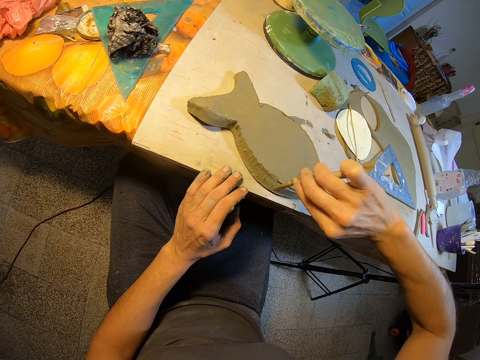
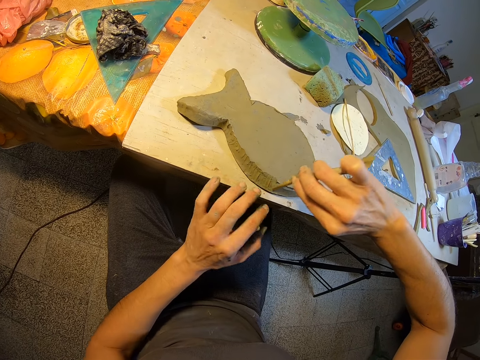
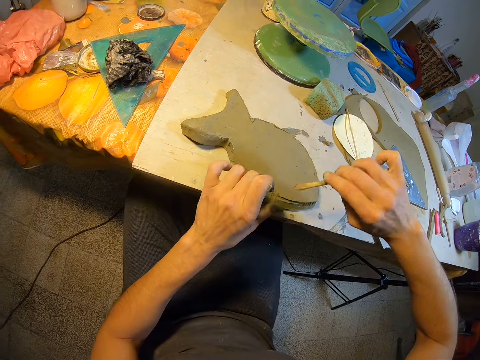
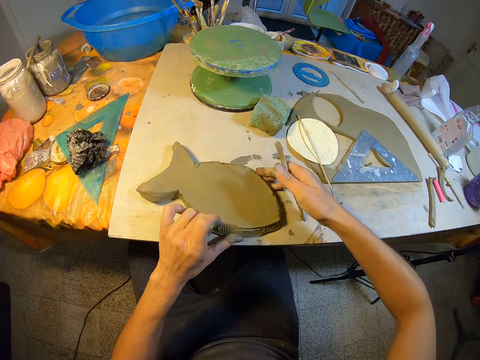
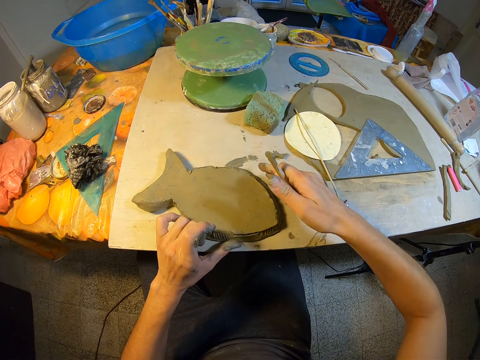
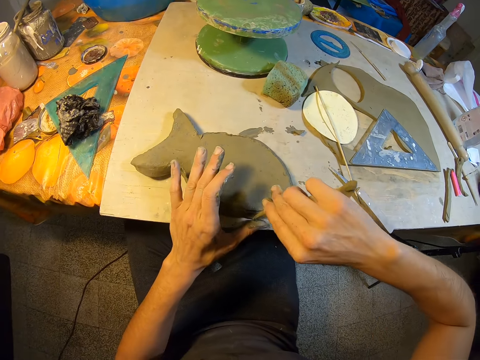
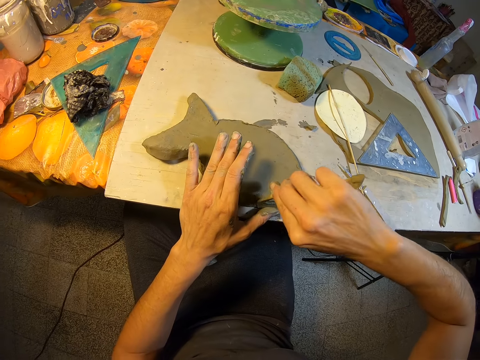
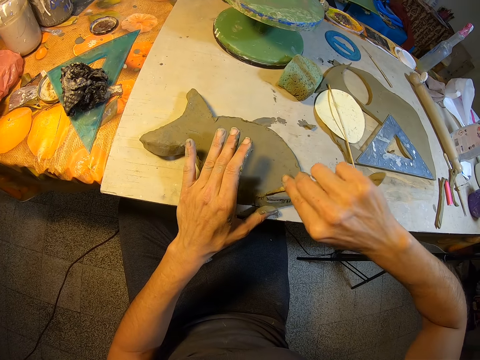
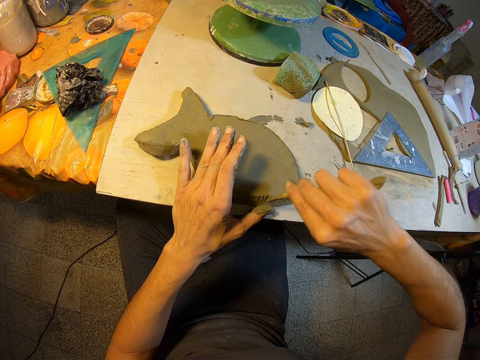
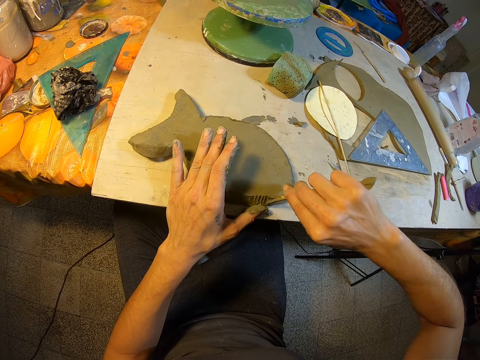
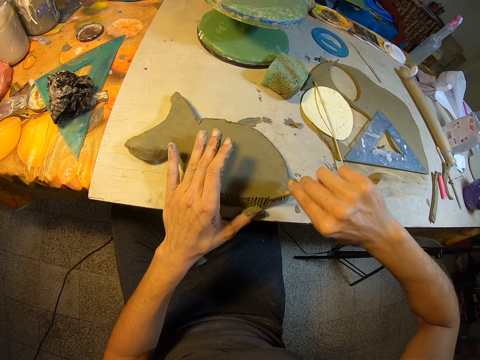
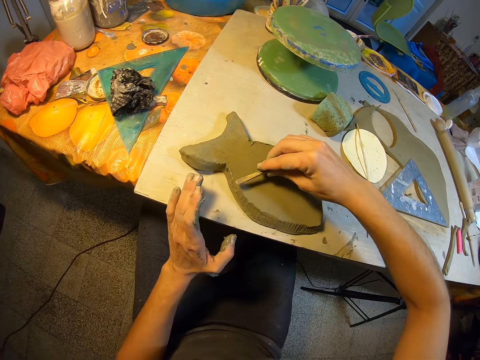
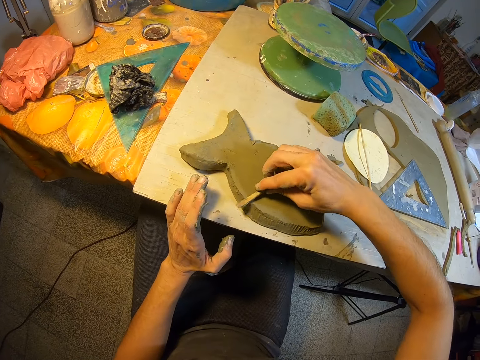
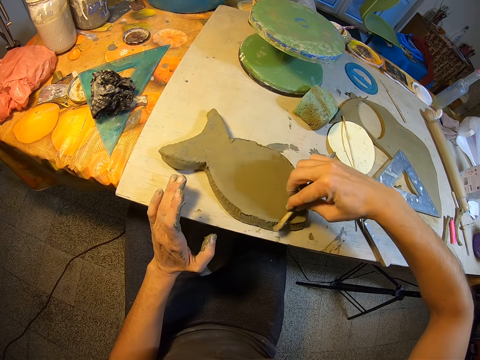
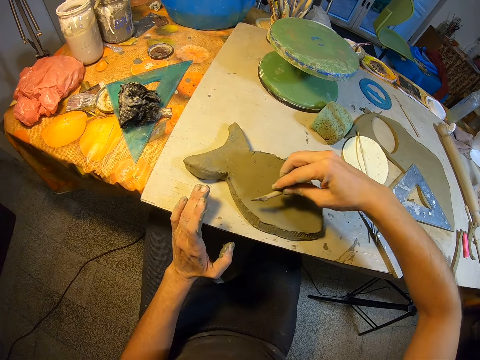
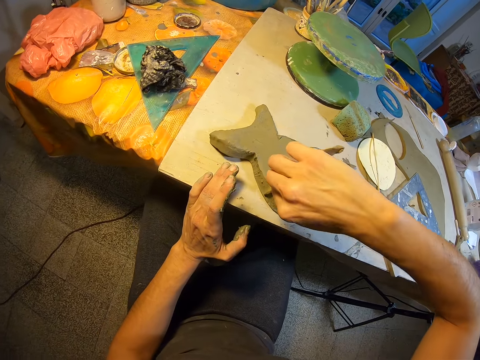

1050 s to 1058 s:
The camera wearer holds the clay mold with her left hand. She holds the clay mold with her right hand. She shapes the clay mold with the clay shaper tool in her right hand.

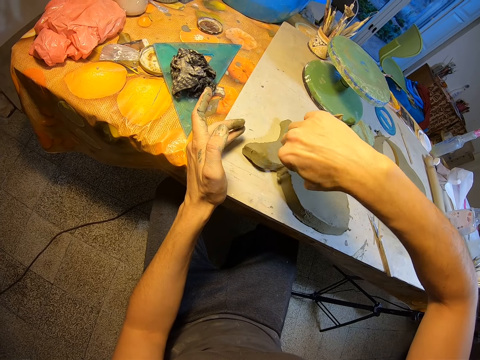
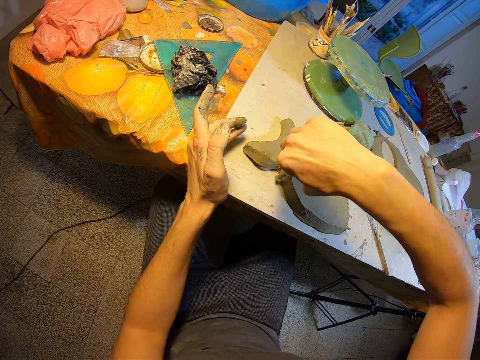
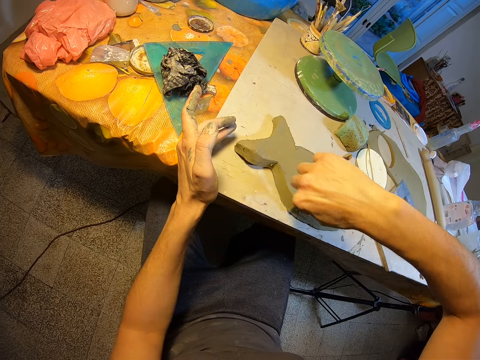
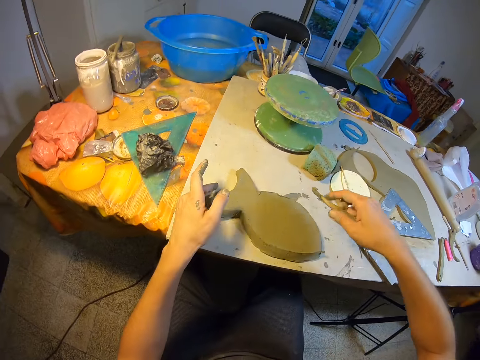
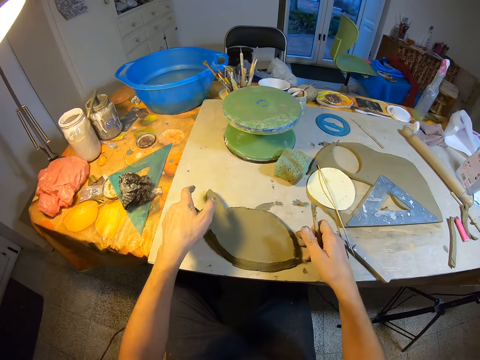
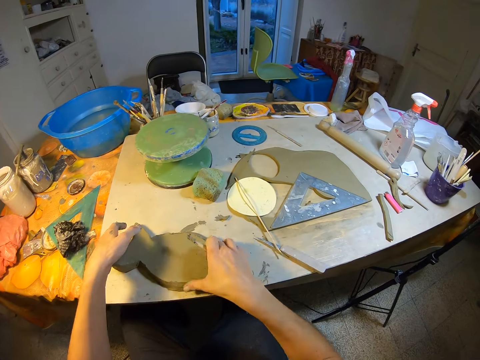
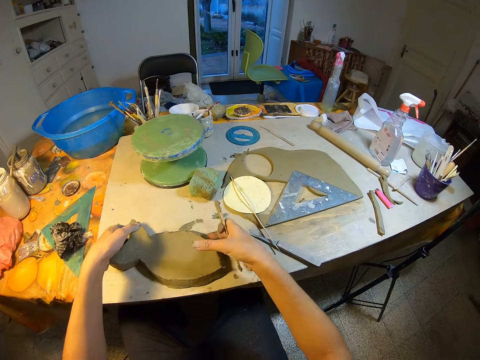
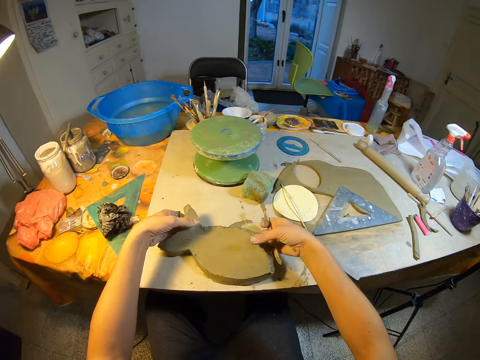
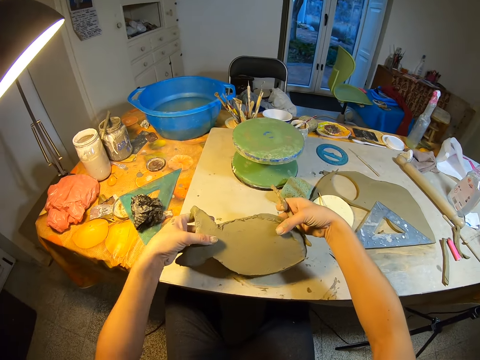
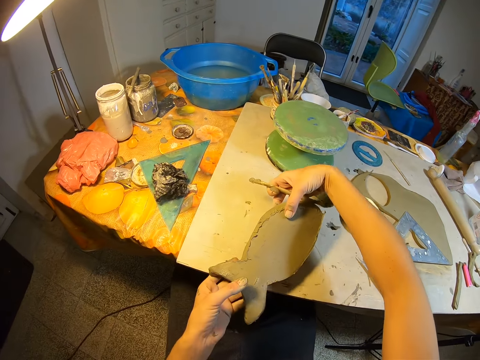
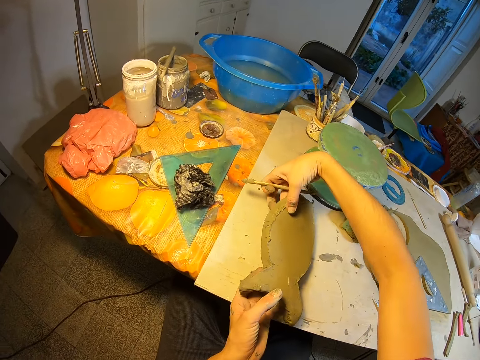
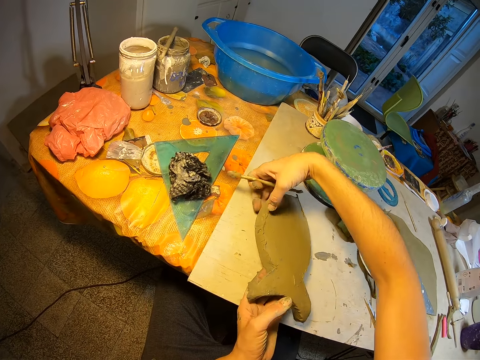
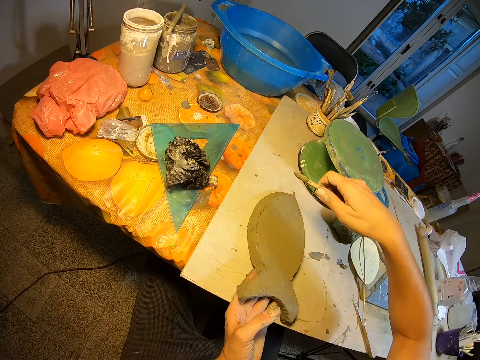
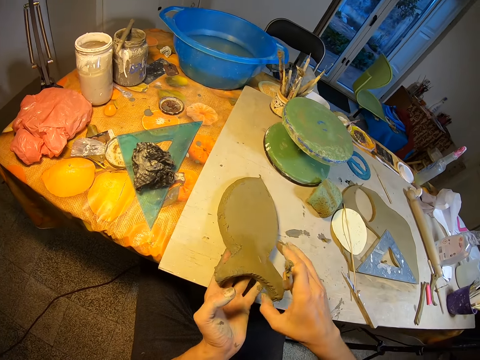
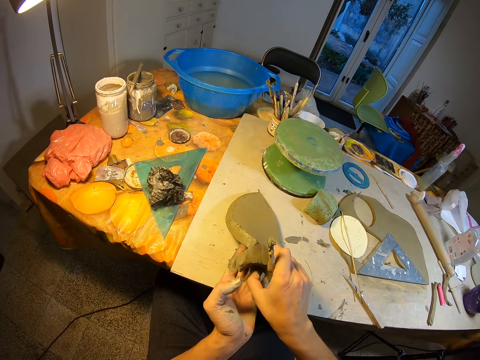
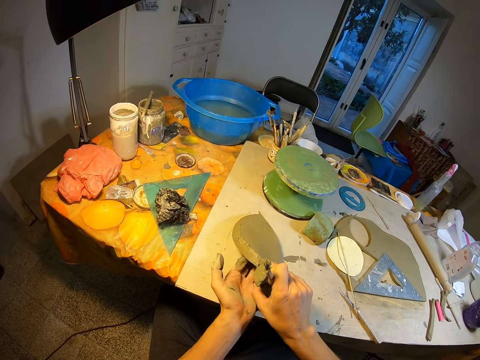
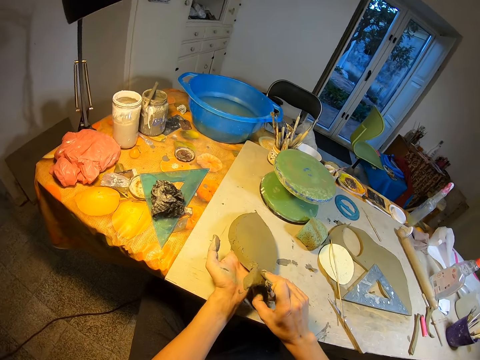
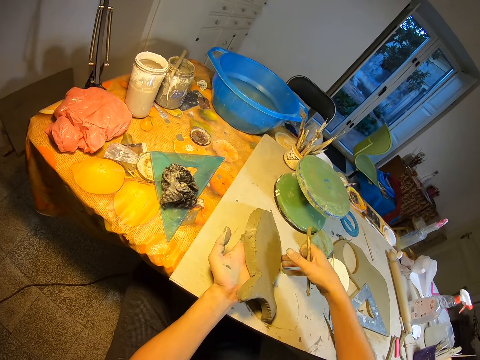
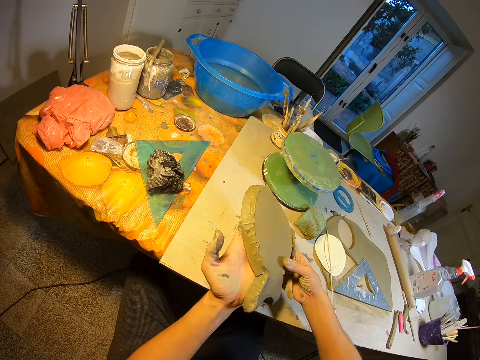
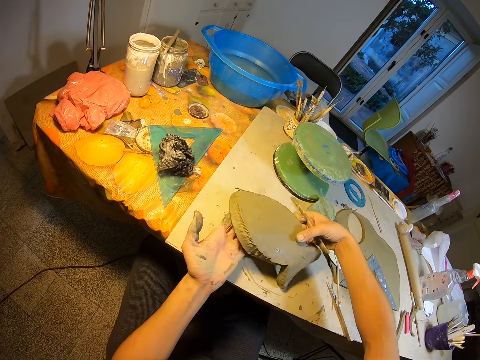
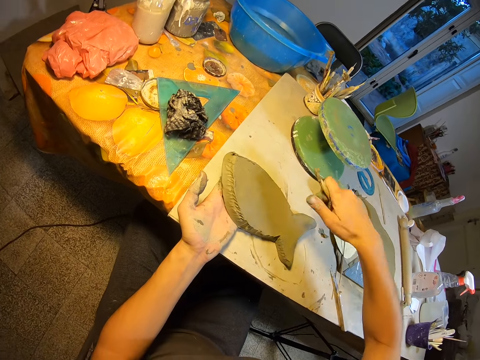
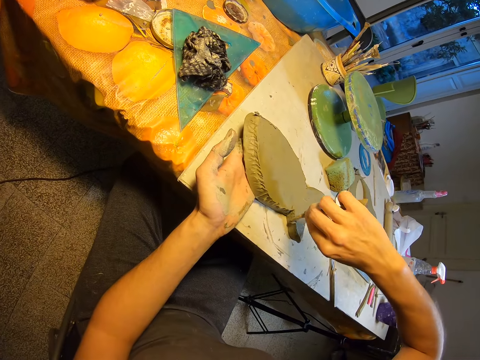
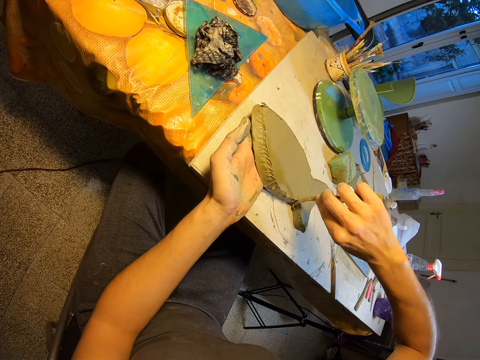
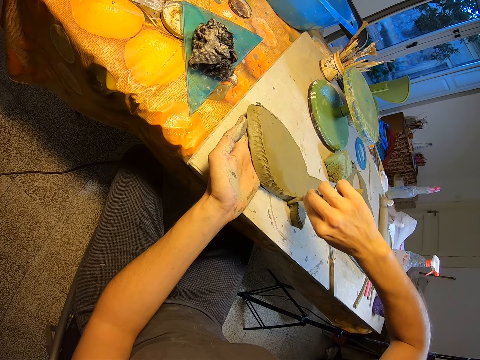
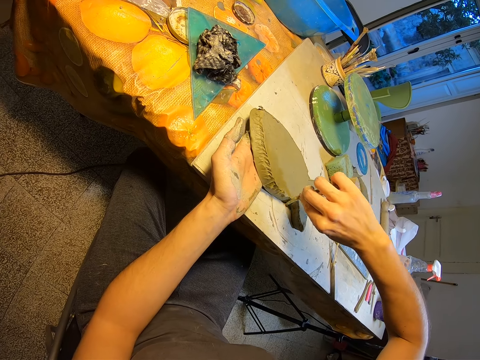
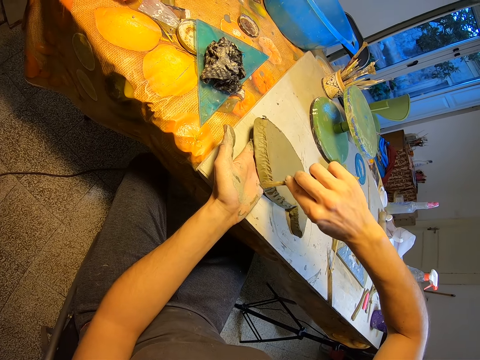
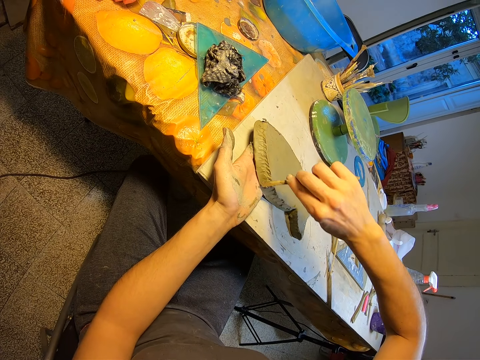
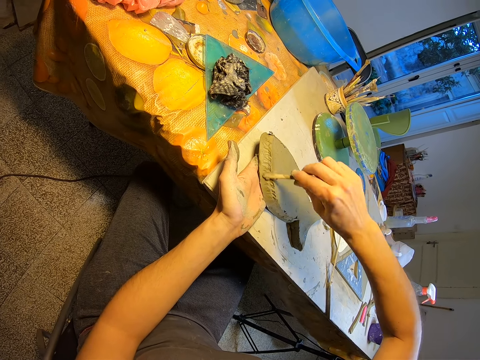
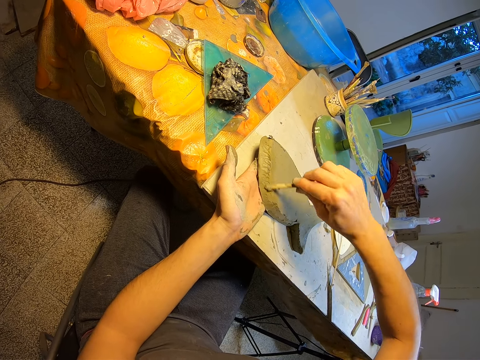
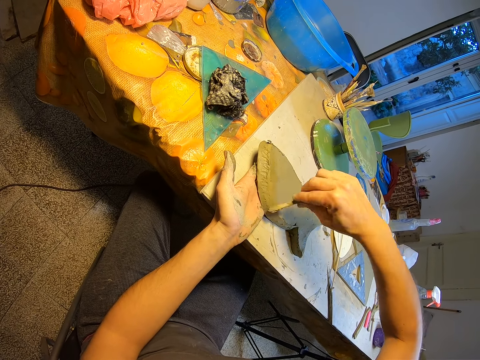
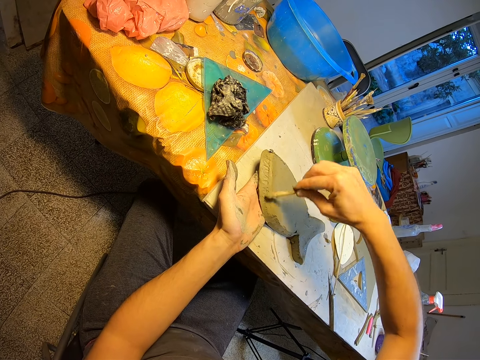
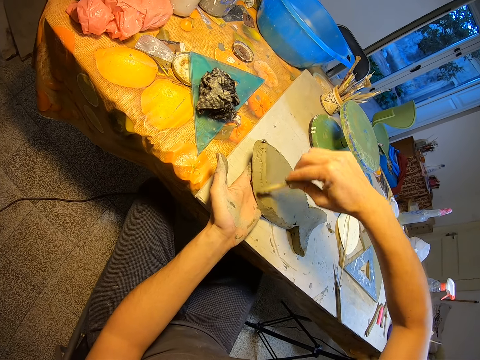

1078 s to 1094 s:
The camera wearer picks up the clay mold on the table with both hands. She turns the clay mold on the table with both hands. She adjusts the clay mold. She picks up the clay mold on the table with both hands. She shapes the clay mold with the clay shaper in her right hand. She smoothens the clay mold.

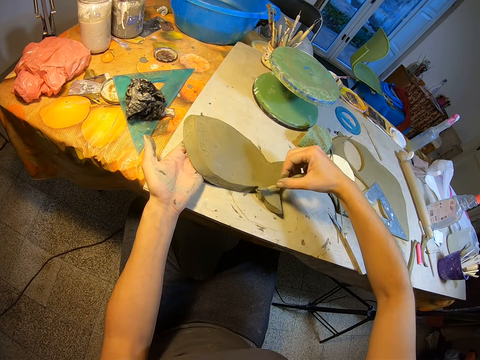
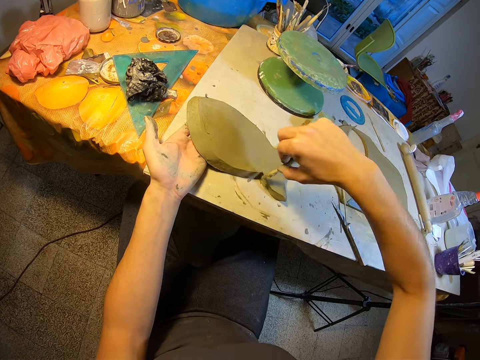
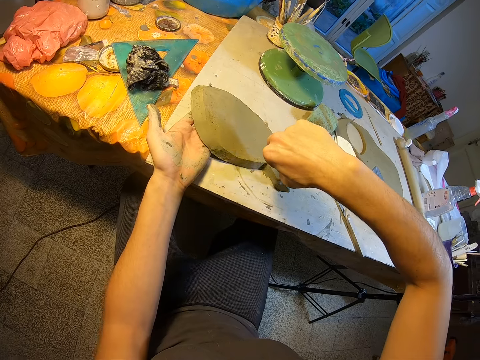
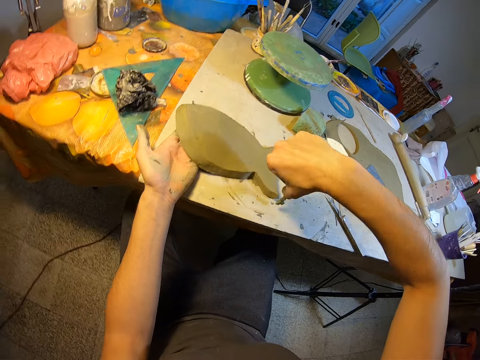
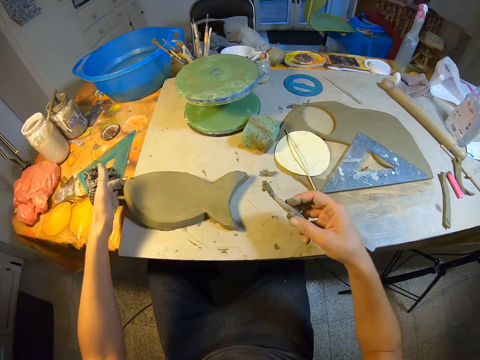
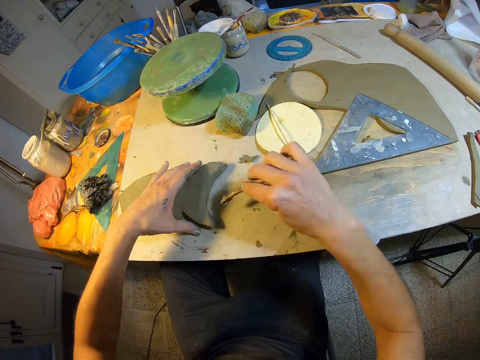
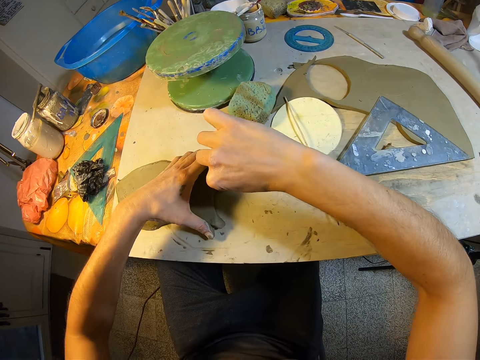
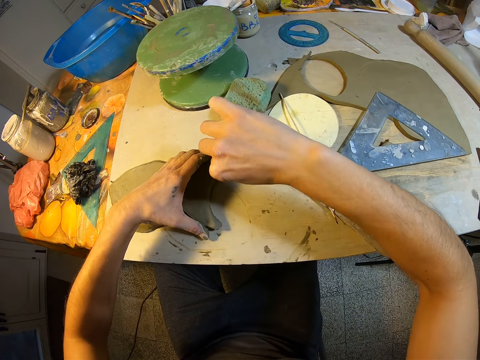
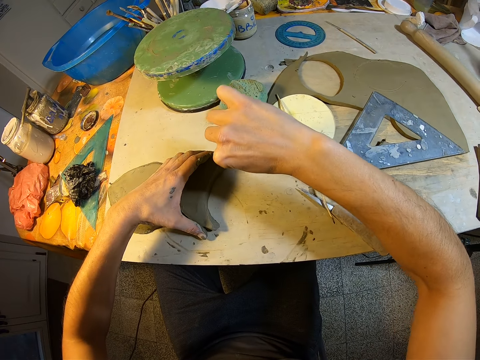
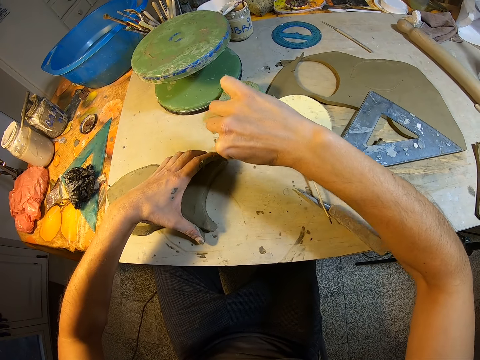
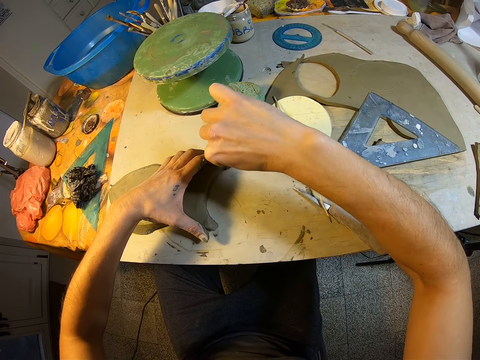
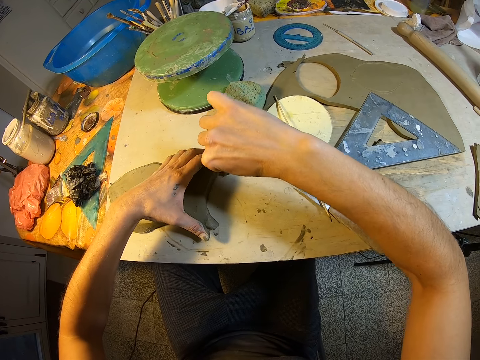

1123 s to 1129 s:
The camera wearer places the fish mold clay on the table. He holds the fish mold clay on the table with his left hand. He smoothens the fish mold clay on the table.
